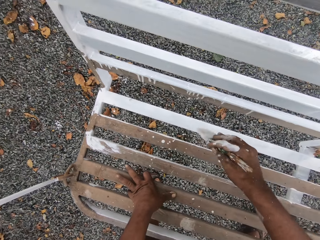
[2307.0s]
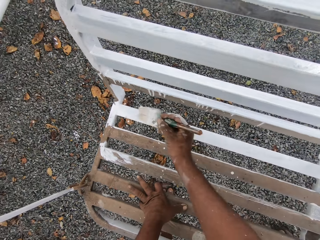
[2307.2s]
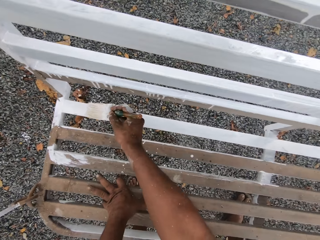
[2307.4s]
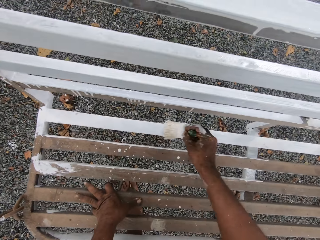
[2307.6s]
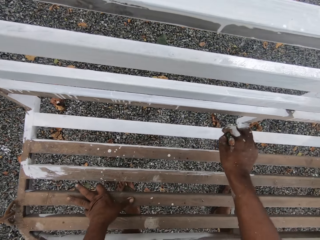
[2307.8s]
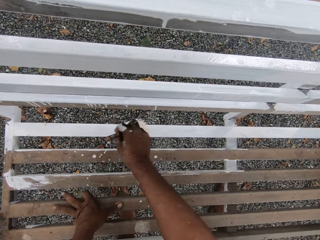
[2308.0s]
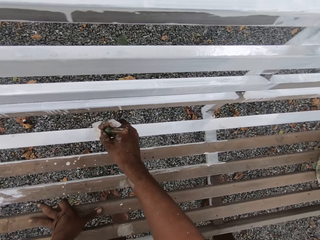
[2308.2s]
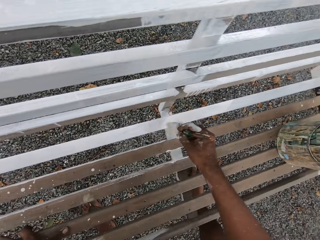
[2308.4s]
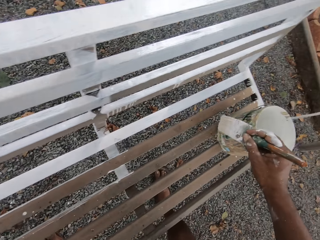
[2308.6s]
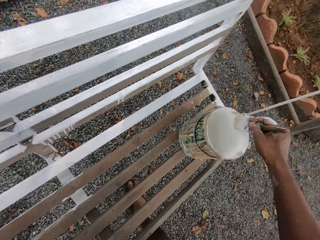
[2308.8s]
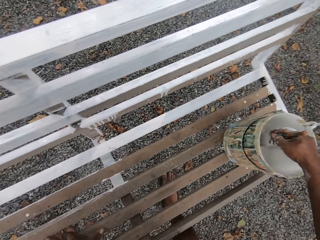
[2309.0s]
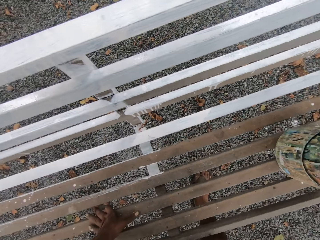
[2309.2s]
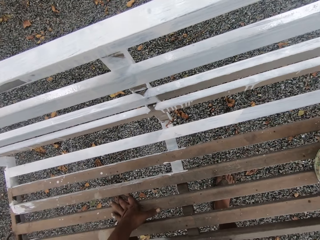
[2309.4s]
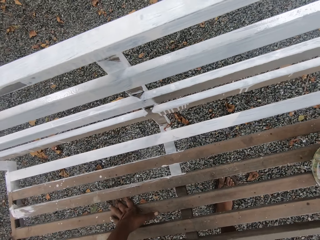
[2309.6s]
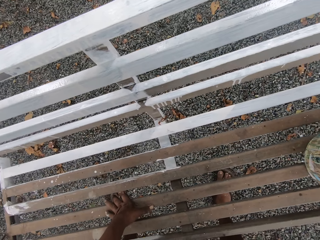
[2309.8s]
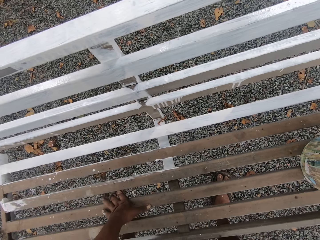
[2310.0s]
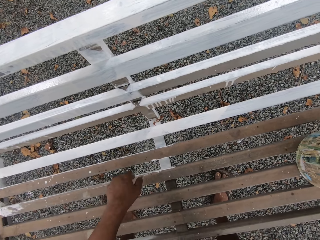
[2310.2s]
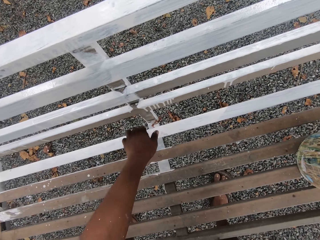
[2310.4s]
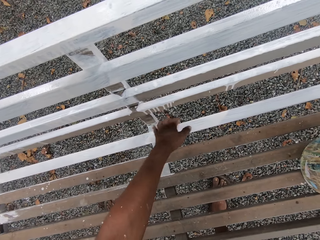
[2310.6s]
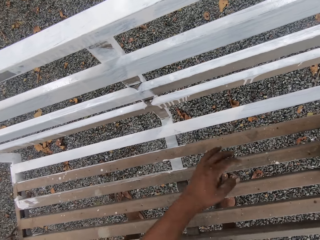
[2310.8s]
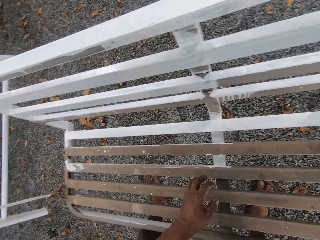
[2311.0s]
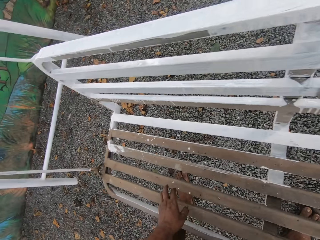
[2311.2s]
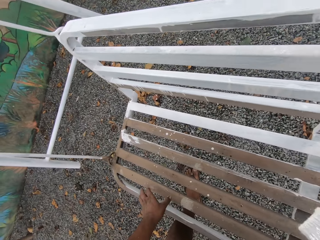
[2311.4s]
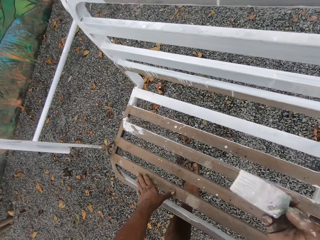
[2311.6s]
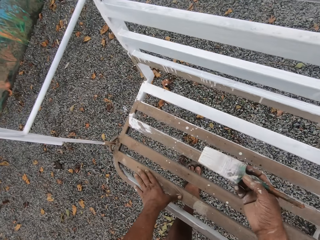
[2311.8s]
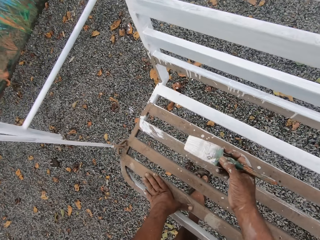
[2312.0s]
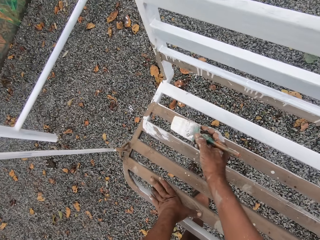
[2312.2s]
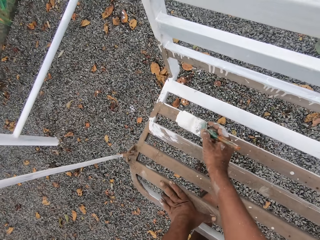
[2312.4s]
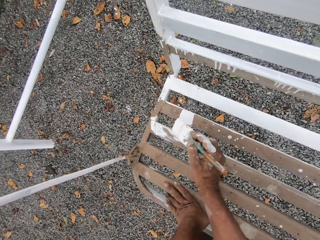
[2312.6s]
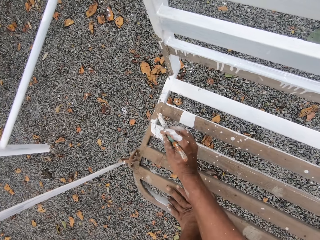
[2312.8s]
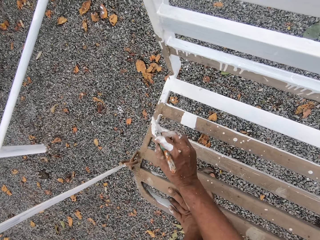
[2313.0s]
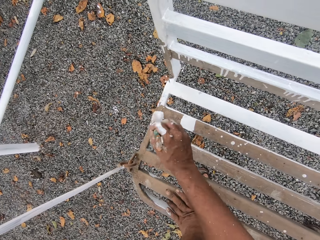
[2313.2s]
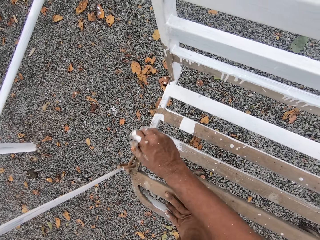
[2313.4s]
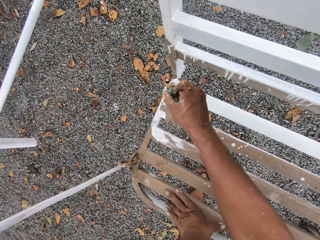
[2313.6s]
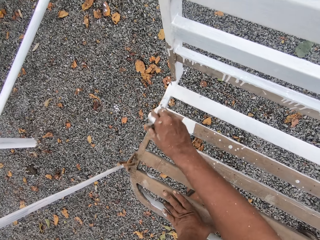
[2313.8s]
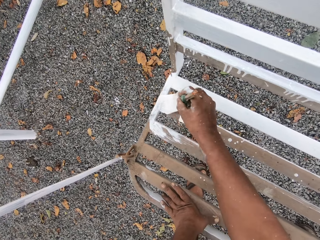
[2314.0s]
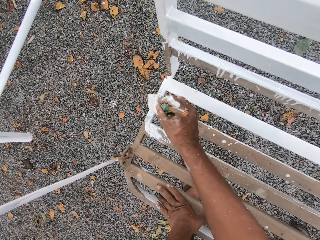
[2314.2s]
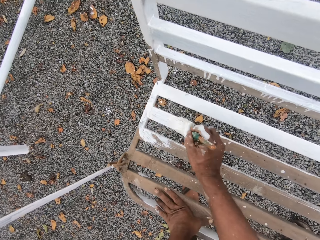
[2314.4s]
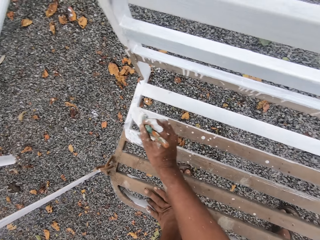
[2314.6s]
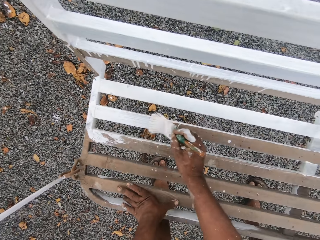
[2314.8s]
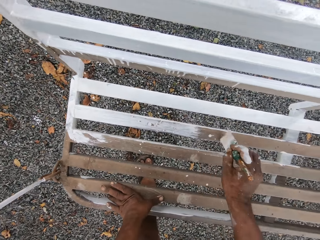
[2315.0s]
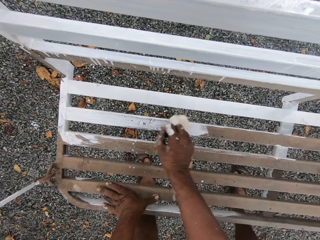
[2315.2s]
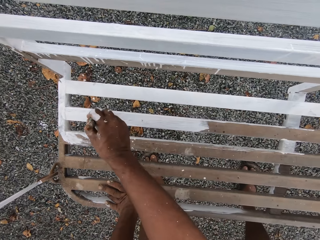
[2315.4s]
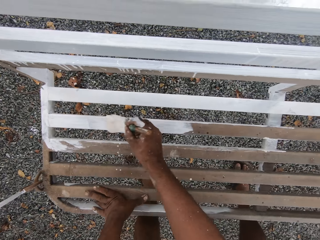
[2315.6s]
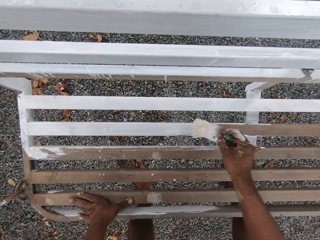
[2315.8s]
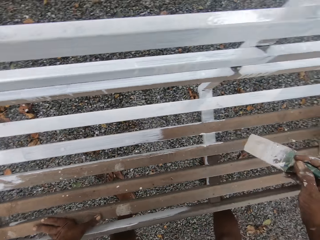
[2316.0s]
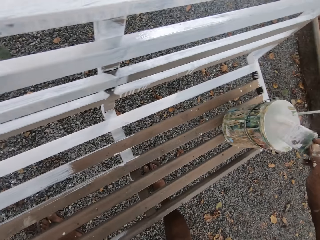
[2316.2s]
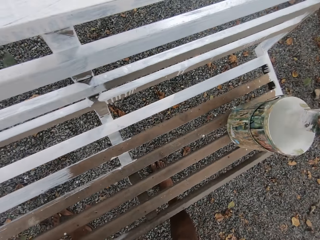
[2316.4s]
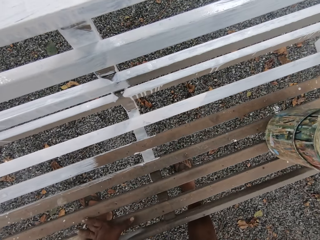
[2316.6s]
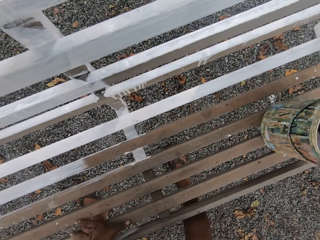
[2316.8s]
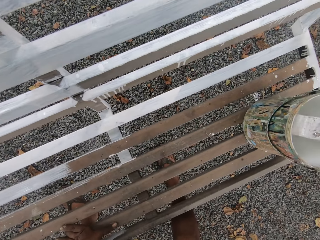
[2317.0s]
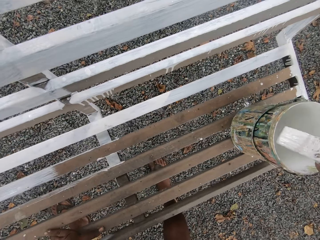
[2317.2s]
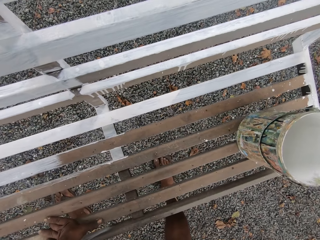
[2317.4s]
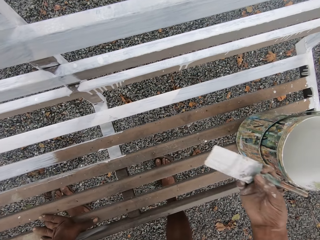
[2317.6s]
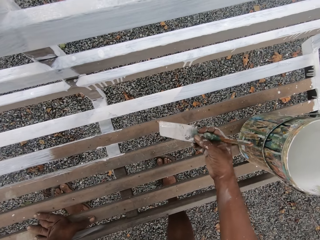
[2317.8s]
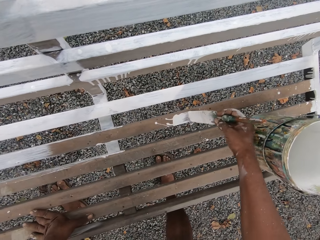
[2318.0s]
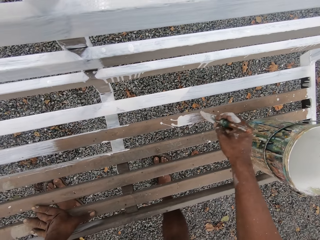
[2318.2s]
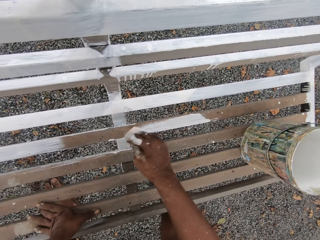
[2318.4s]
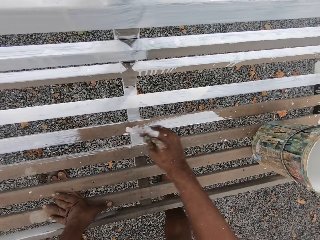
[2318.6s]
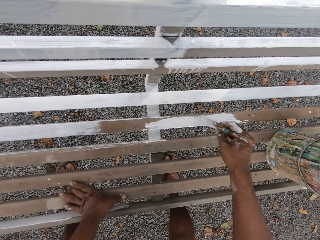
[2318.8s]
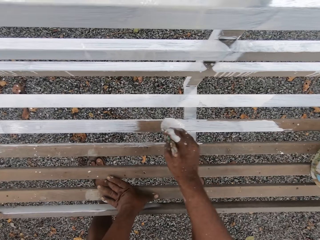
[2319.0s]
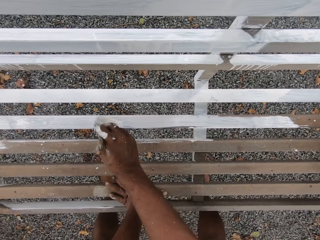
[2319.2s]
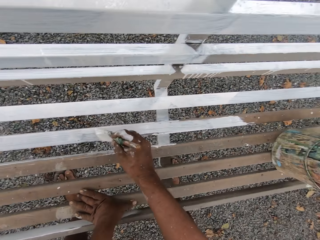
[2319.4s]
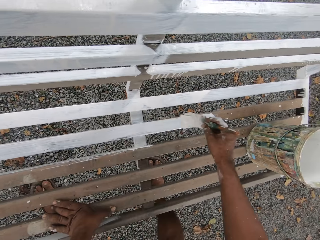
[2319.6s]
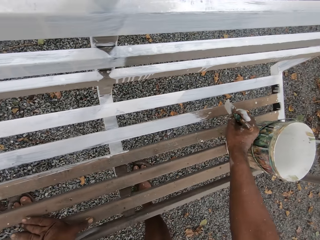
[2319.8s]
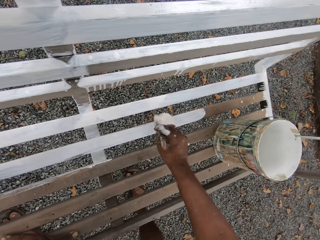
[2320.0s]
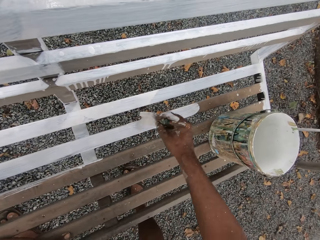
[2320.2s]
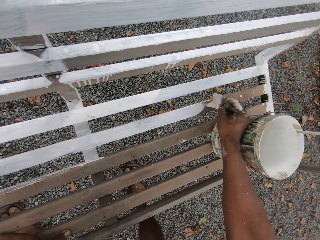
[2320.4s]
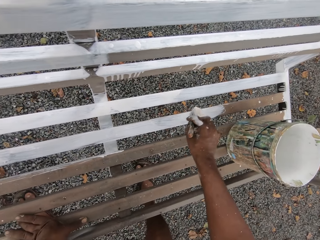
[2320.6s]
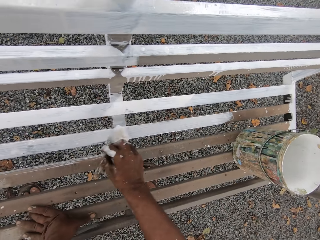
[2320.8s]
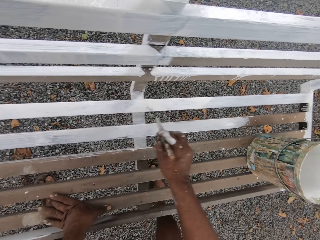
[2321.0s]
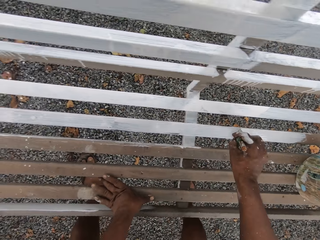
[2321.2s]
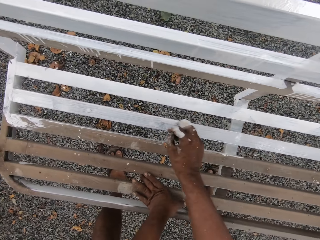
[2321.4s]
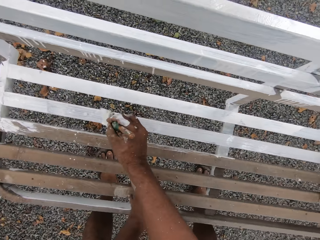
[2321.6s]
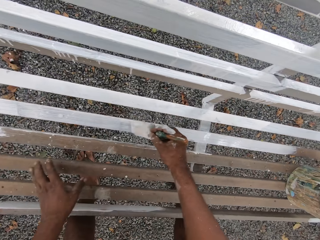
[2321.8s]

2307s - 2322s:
The camera wearer dips the paintbrush into the paint can. He wipes the swing chair with his left hand. He paints the swing chair with the paintbrush. He dips the paintbrush into the paint can. He paints the swing chair with the paintbrush.

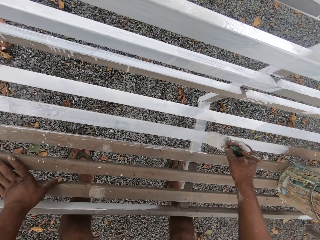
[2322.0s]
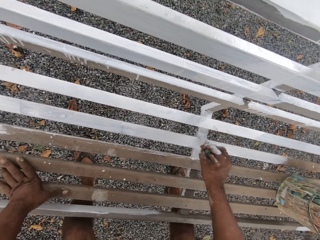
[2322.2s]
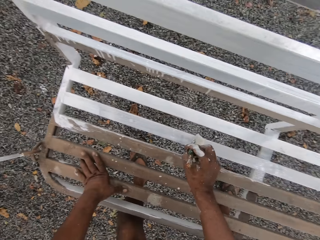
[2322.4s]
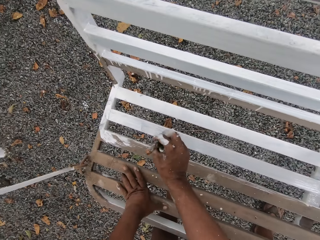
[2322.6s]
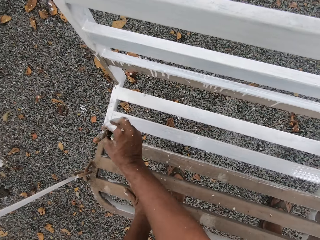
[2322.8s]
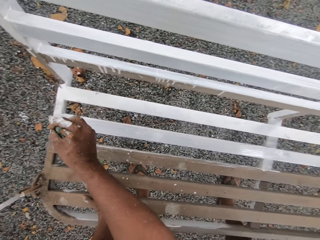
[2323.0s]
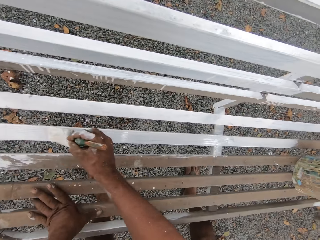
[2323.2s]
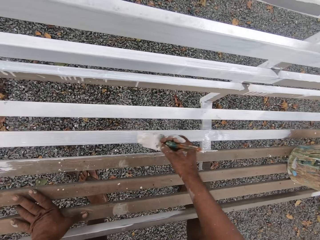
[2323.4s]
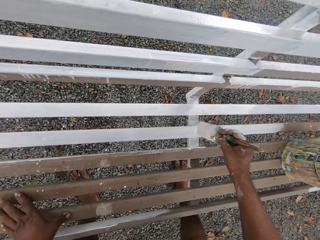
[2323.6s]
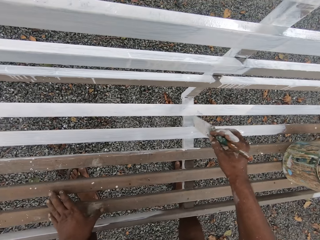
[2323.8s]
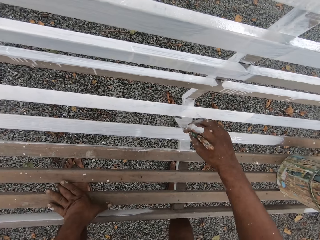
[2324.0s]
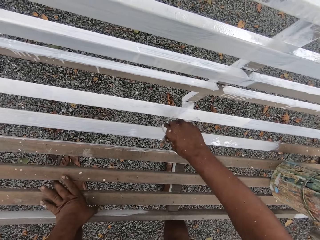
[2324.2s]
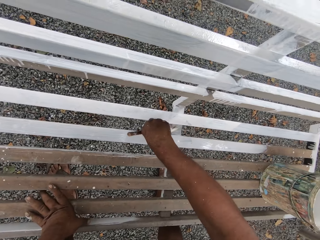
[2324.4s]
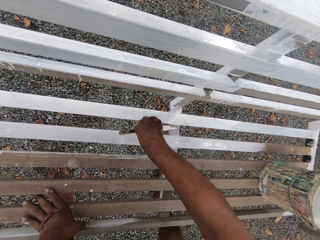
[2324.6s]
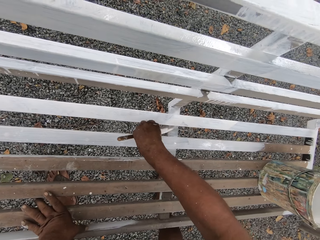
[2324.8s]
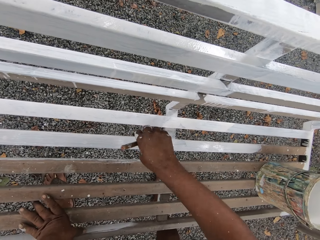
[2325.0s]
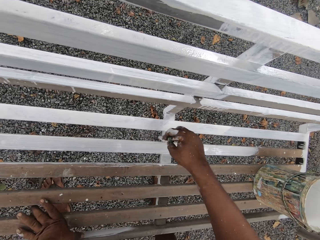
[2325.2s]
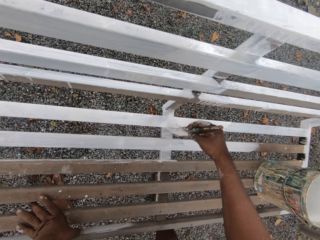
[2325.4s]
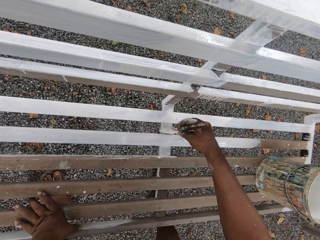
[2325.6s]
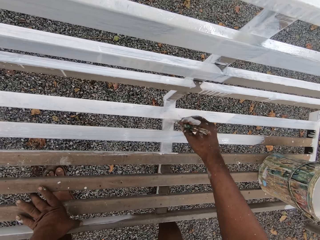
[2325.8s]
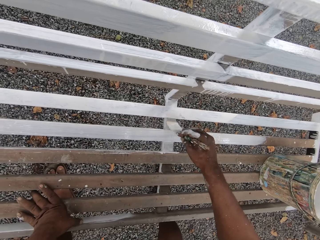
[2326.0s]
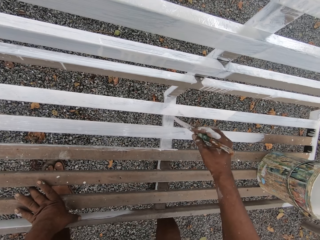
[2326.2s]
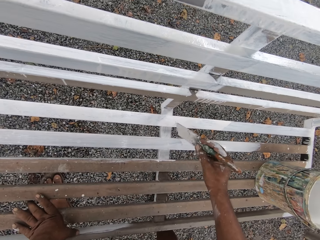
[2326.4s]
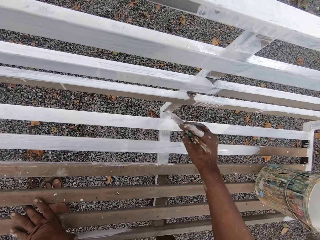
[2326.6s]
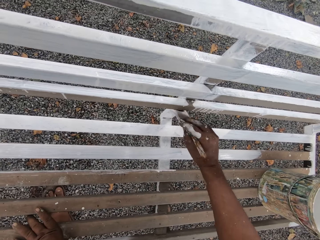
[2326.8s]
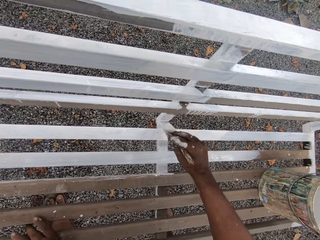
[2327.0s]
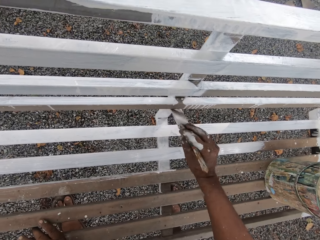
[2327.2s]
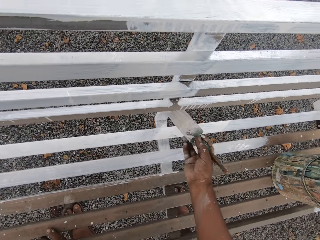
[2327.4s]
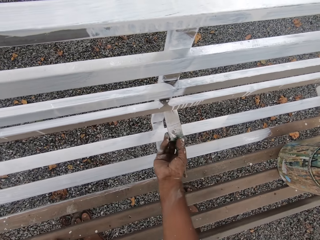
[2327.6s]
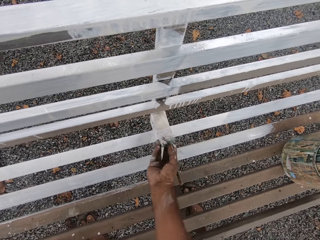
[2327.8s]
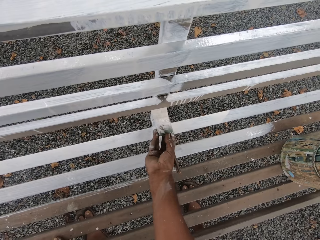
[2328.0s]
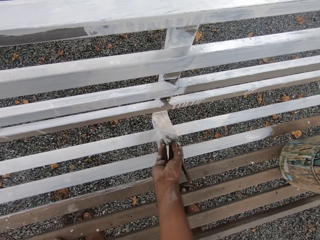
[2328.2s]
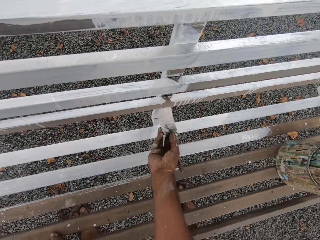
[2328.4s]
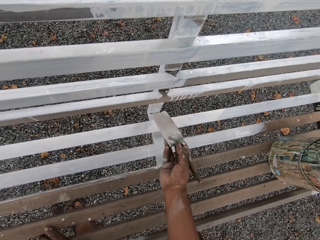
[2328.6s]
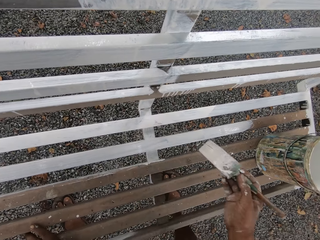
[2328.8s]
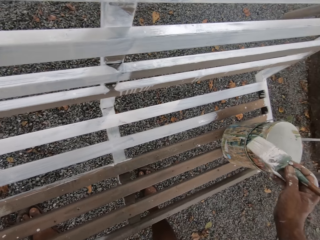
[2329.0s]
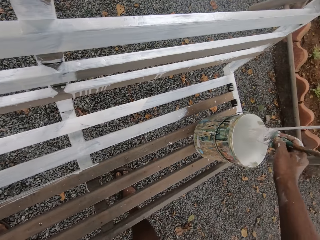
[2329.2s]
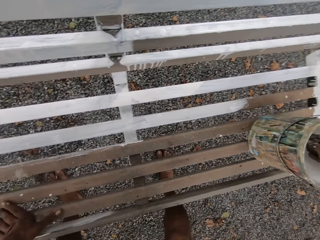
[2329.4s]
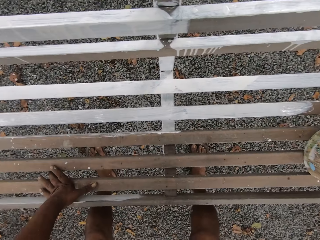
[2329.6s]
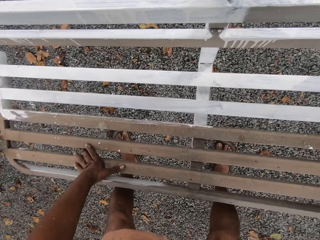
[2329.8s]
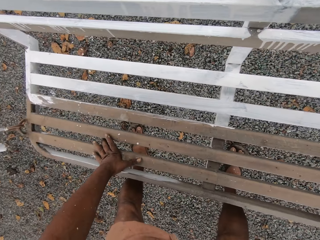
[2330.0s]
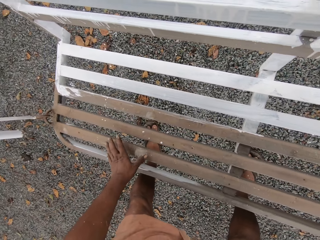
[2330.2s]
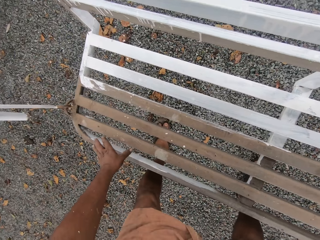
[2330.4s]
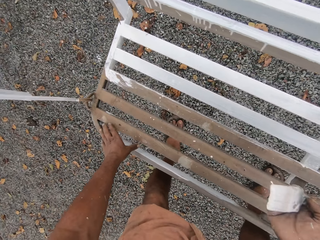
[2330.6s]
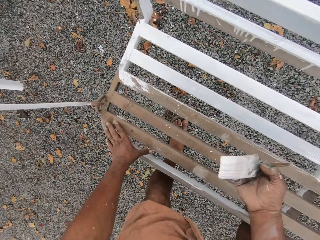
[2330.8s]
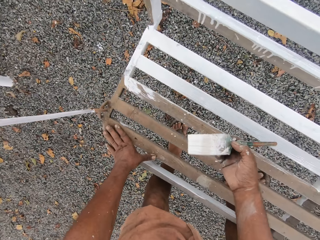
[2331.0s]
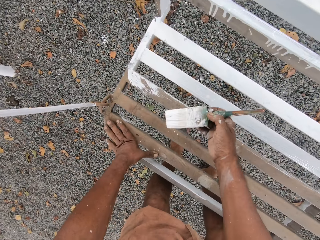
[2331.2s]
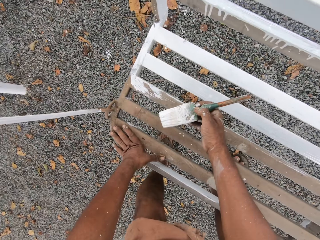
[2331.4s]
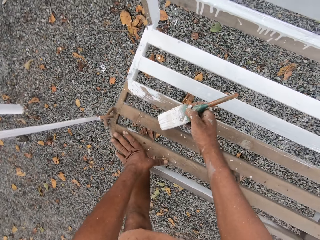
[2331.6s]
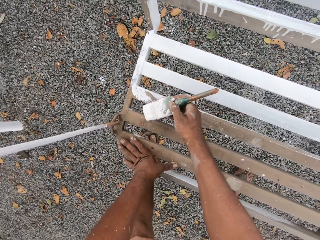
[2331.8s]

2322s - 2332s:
The camera wearer dips the paintbrush into the paint can.
